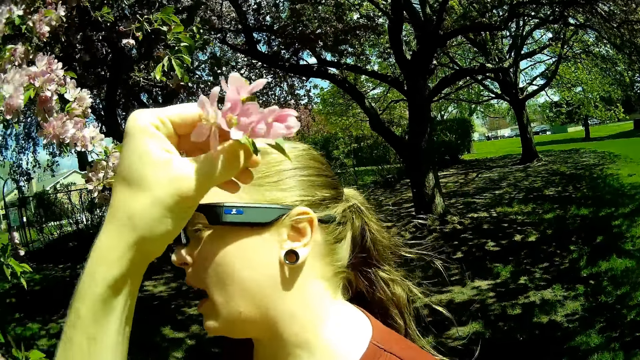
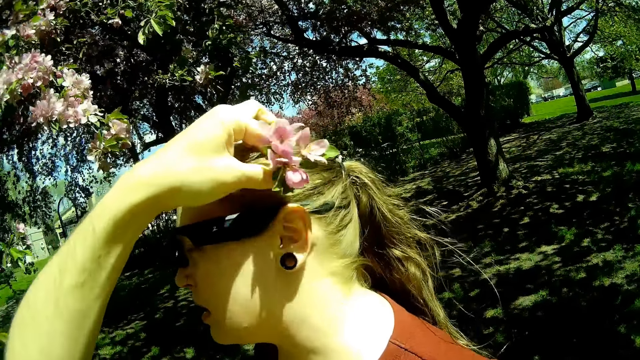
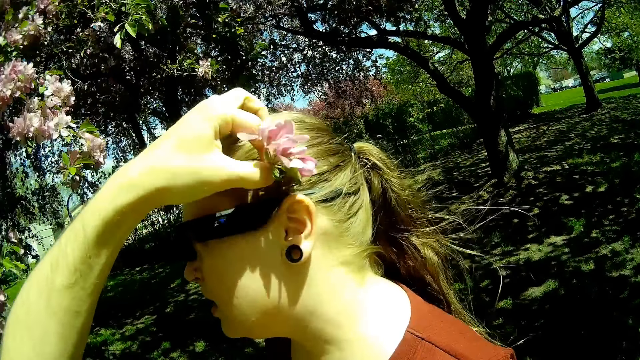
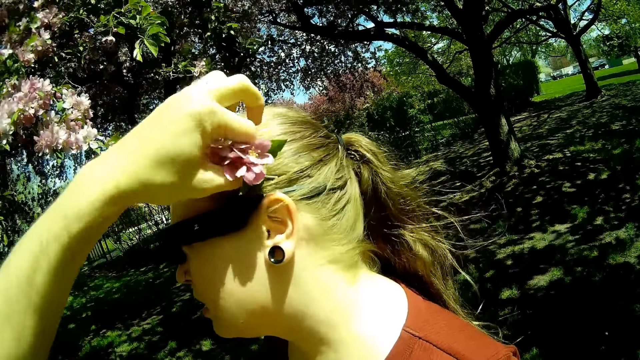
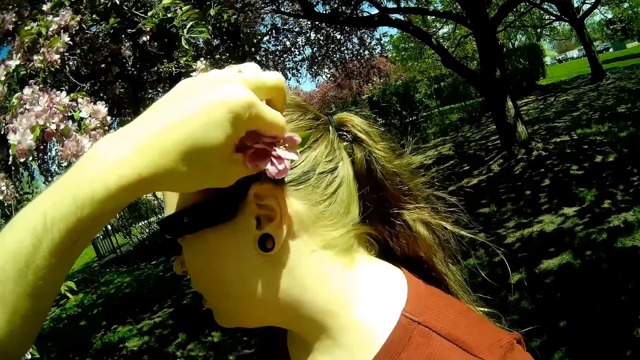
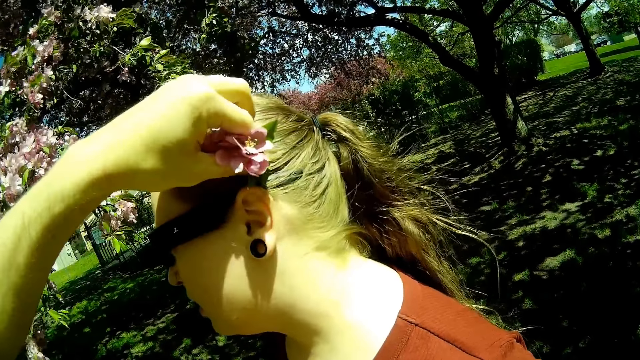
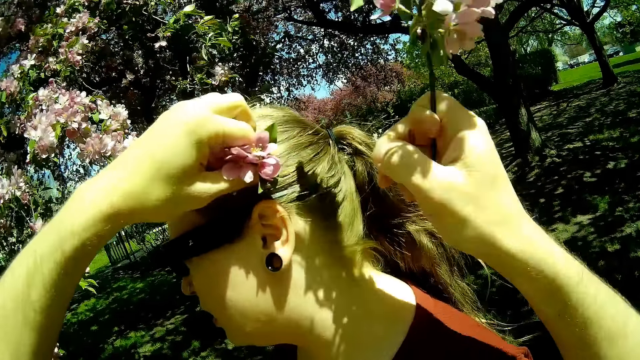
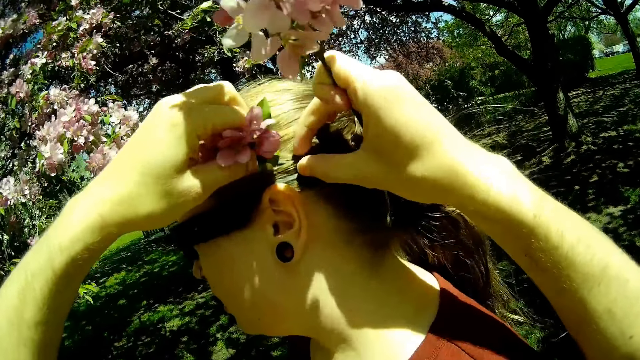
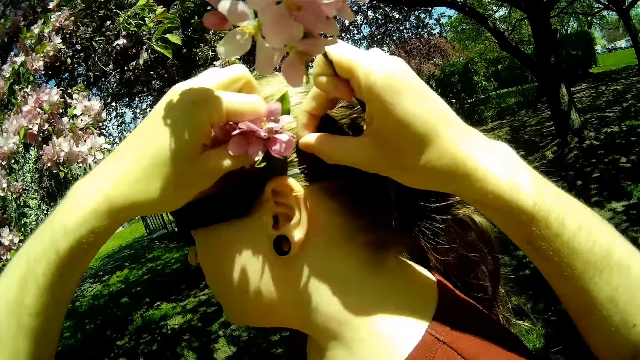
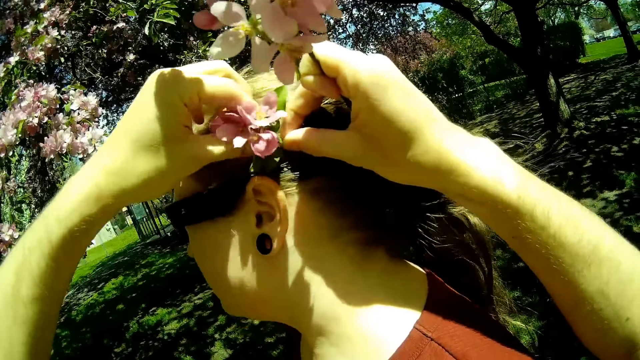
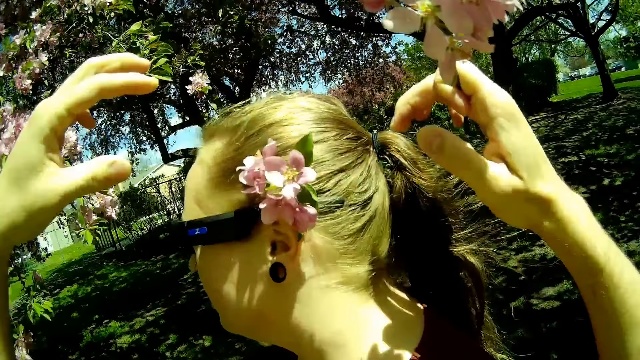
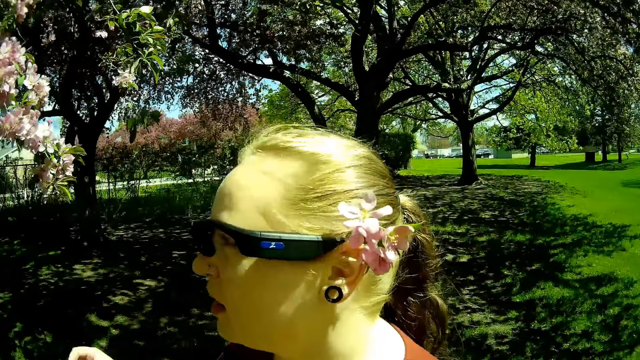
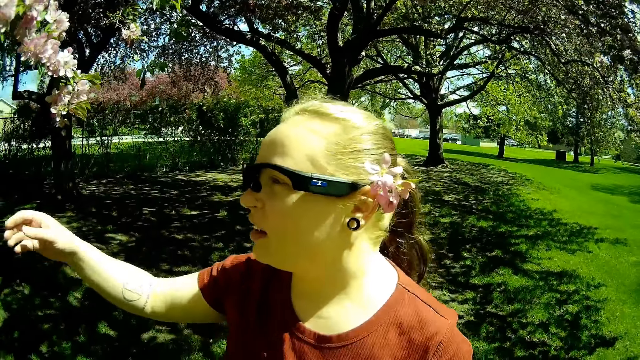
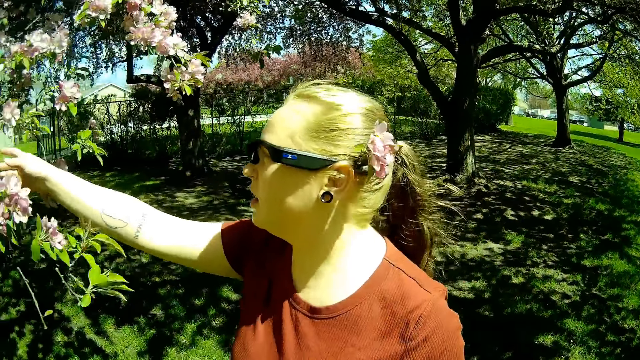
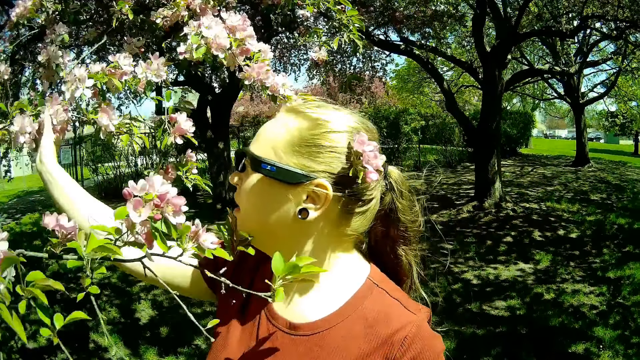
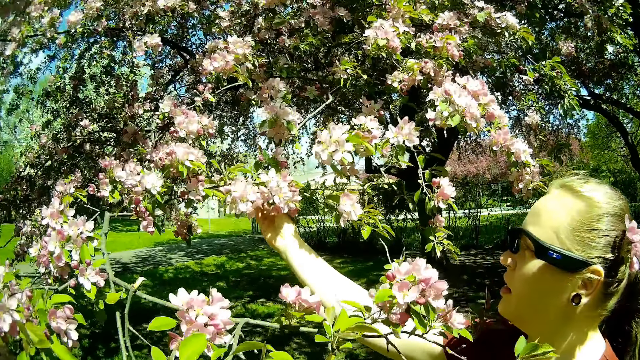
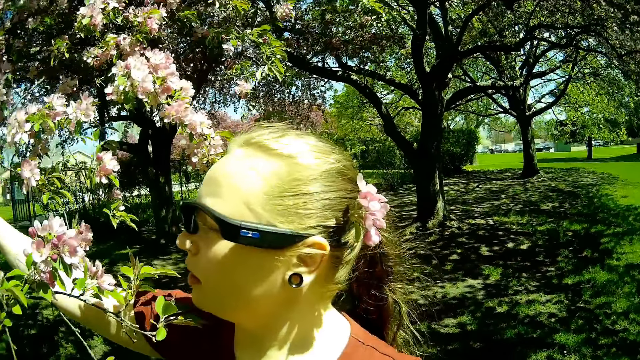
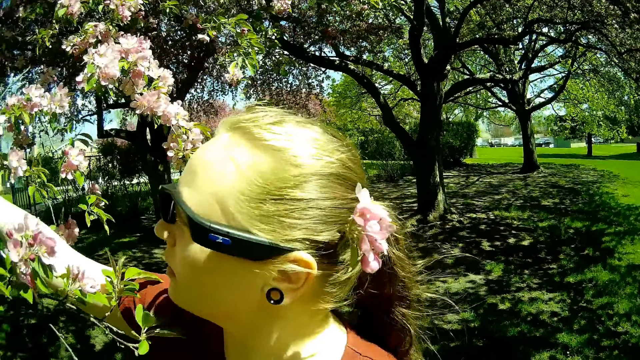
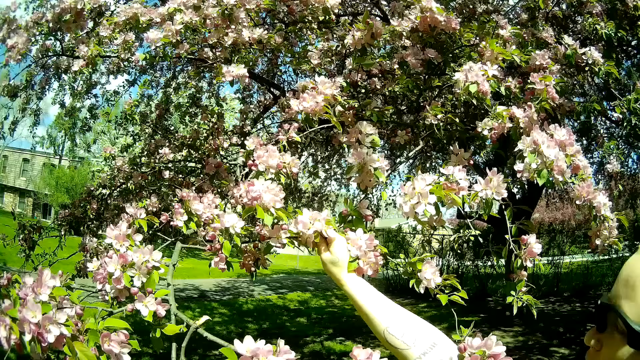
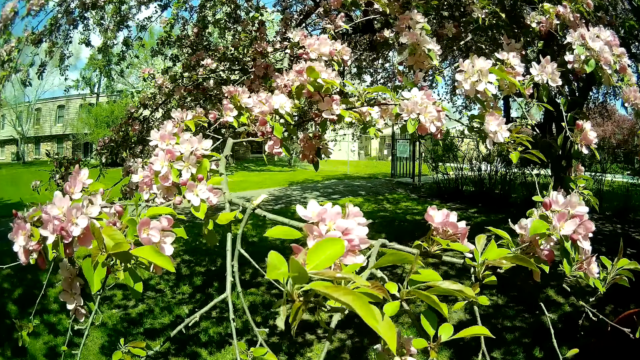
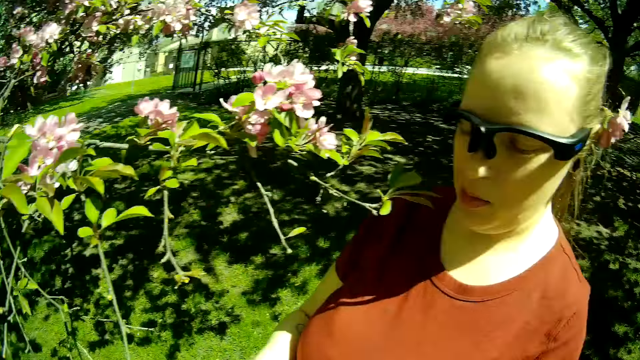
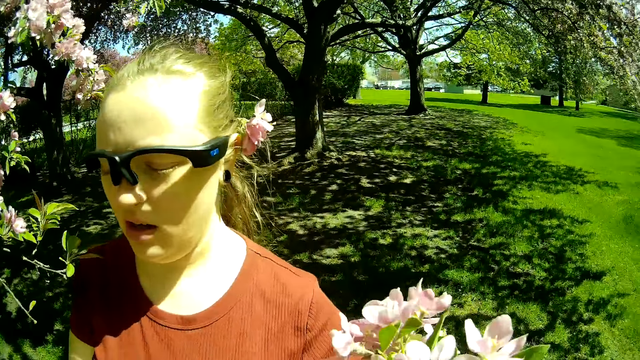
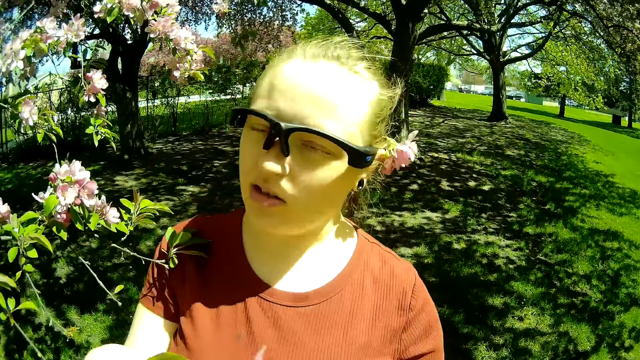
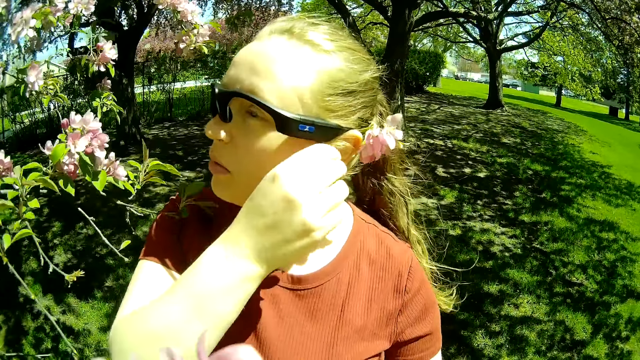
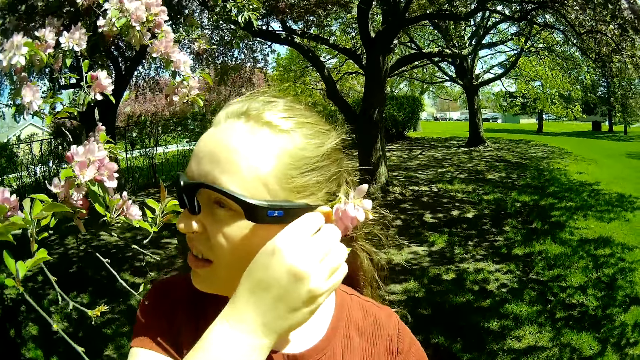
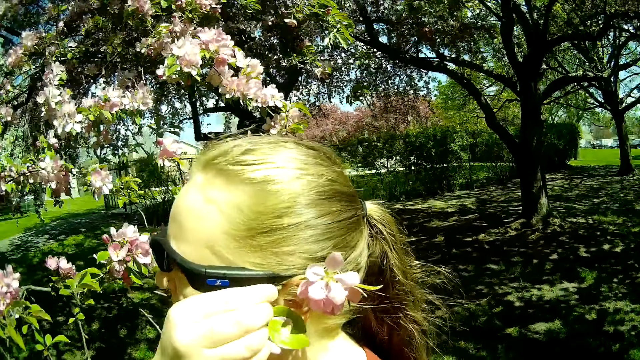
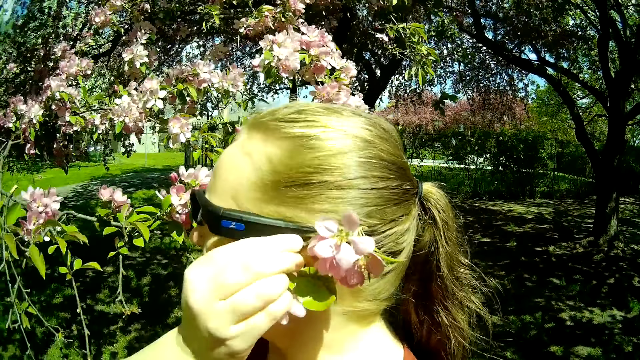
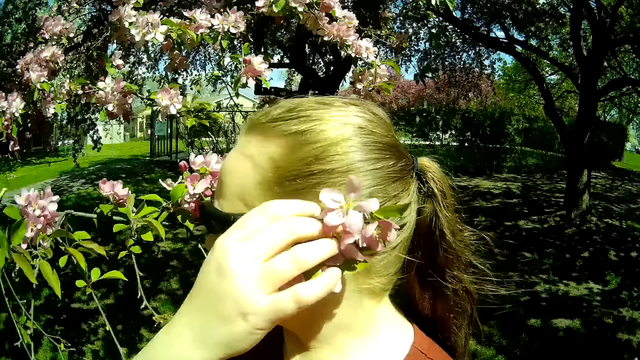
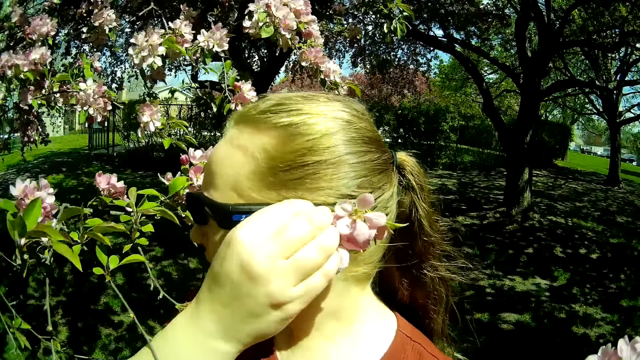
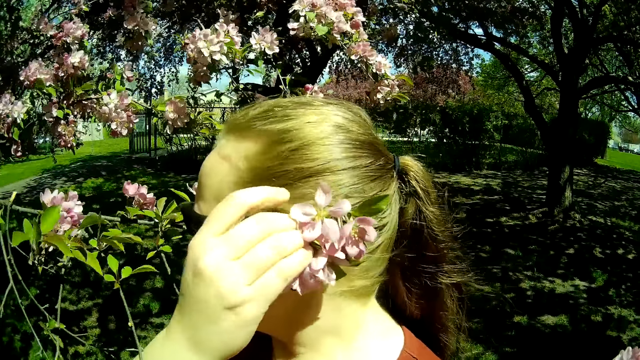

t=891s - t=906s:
The camera wearer fixes a flower branch in the woman's hair with both hands. The woman breaks off a flower branch from the tree with her right hand. She fixes a flower branch behind her ear with her right hand.

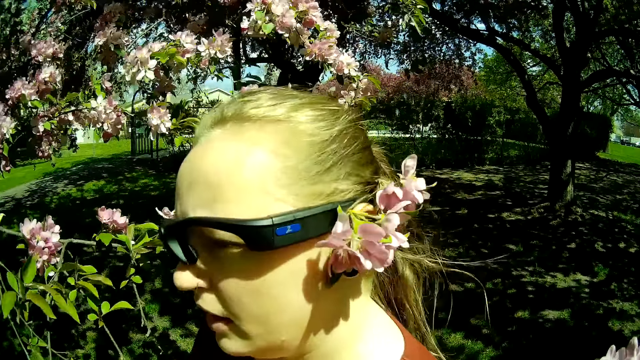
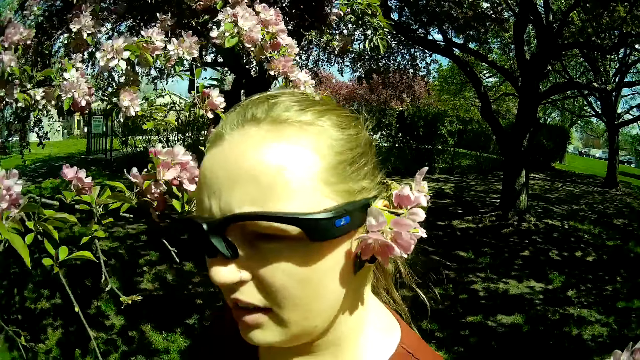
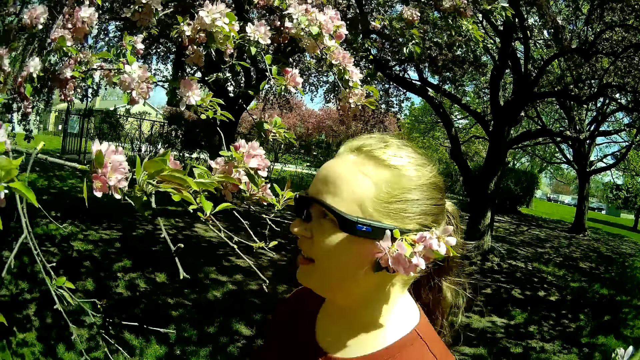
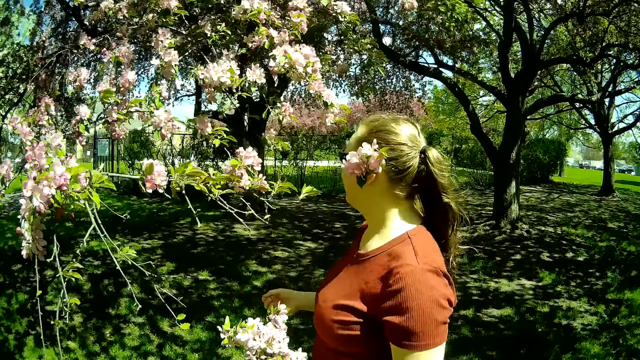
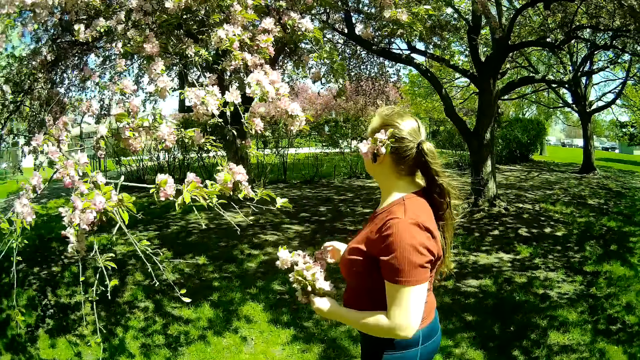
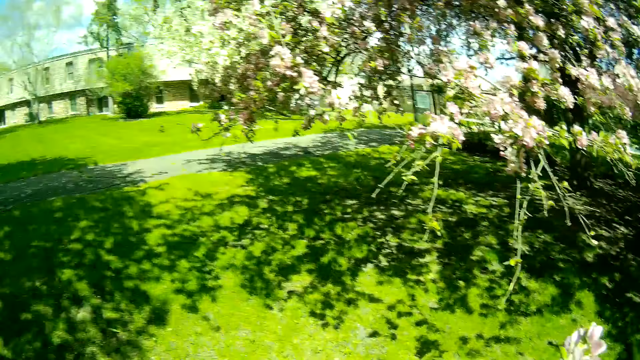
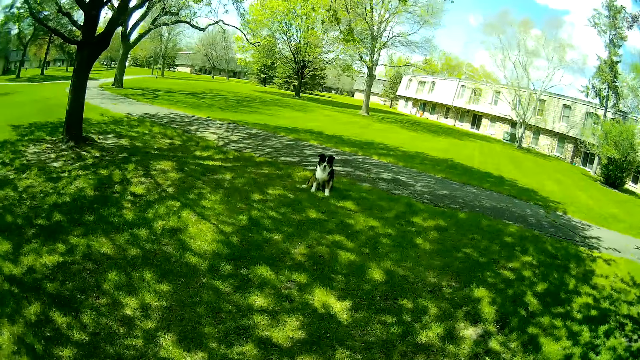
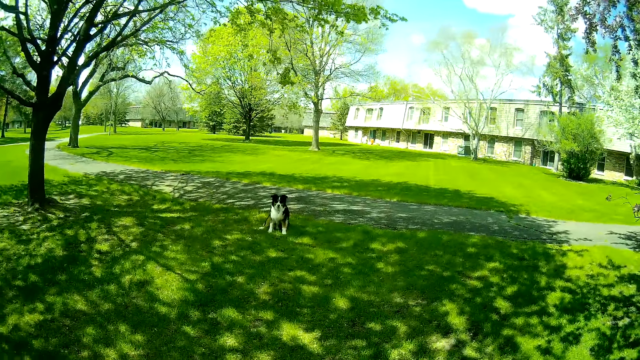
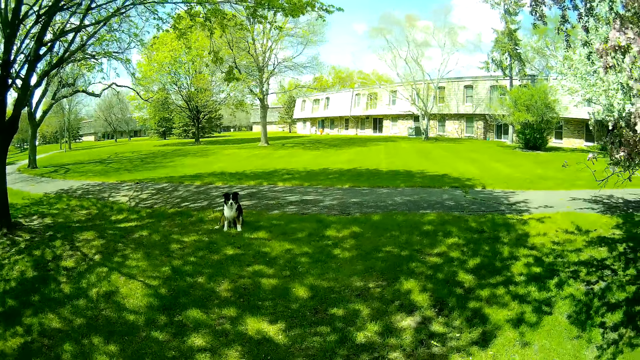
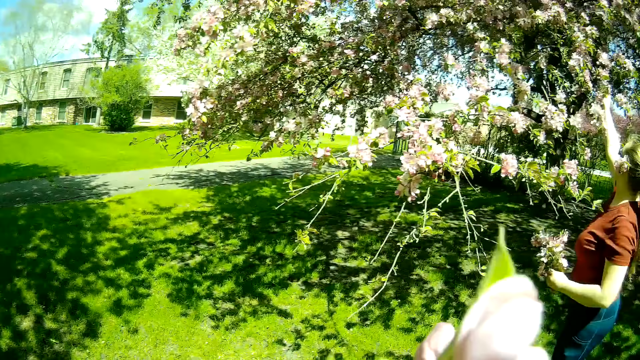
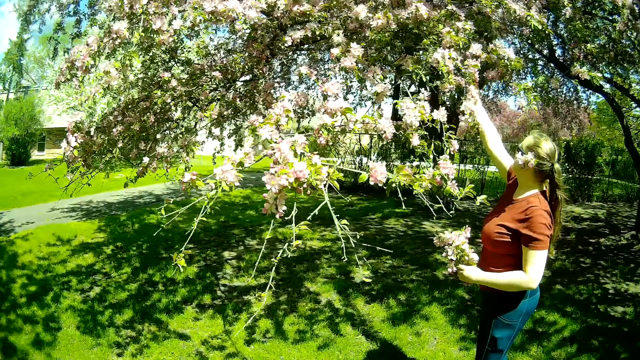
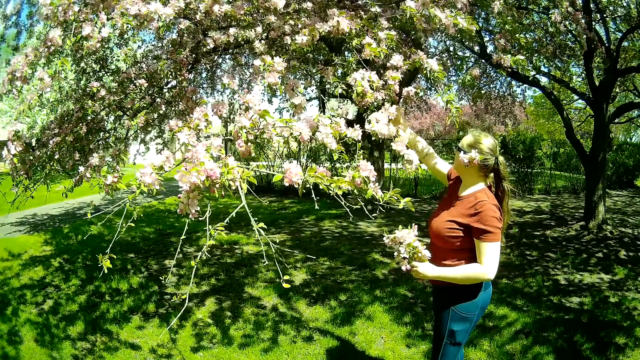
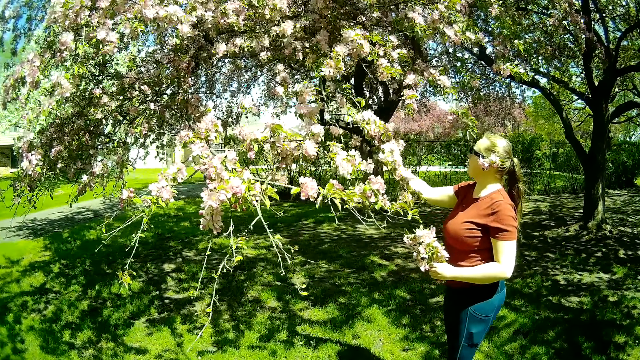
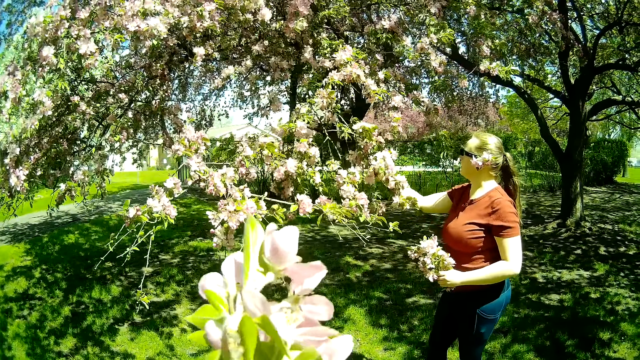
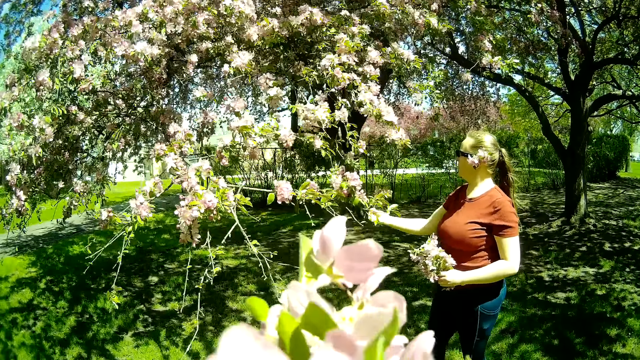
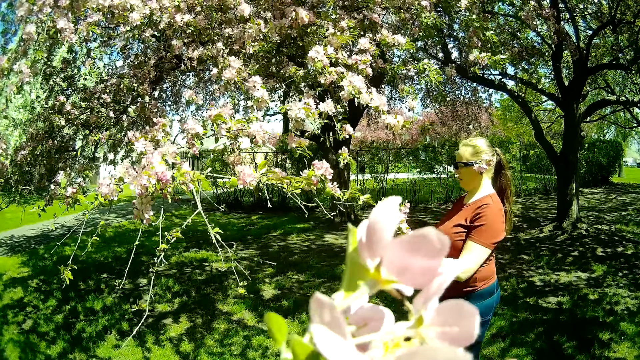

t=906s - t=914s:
The camera wearer looks around the compound. The woman breaks off a flower branch from the tree with her right hand. The woman cuts the flowers.
